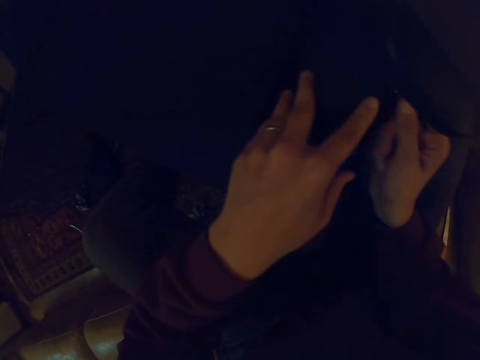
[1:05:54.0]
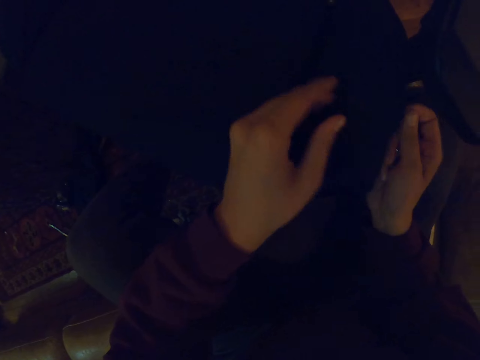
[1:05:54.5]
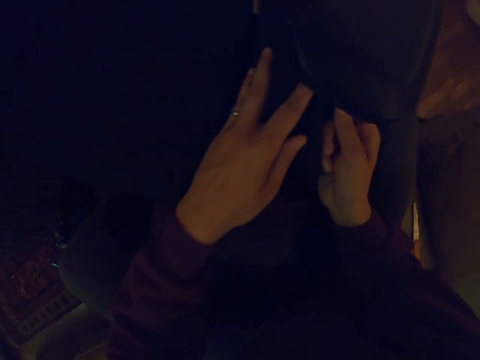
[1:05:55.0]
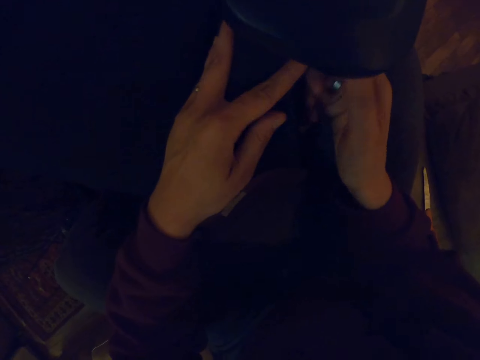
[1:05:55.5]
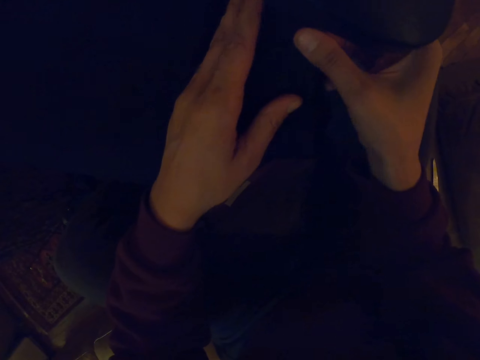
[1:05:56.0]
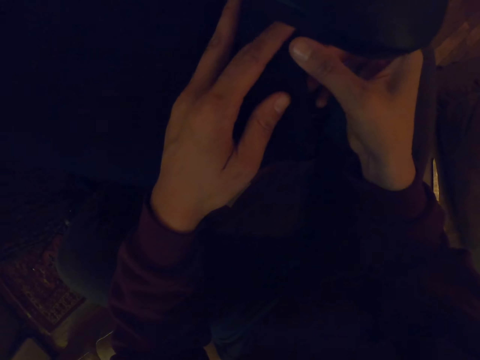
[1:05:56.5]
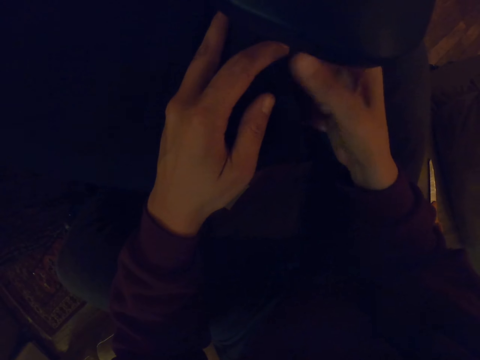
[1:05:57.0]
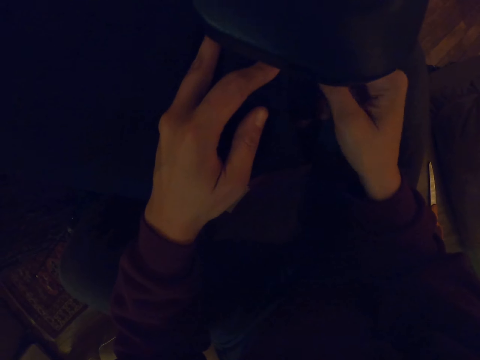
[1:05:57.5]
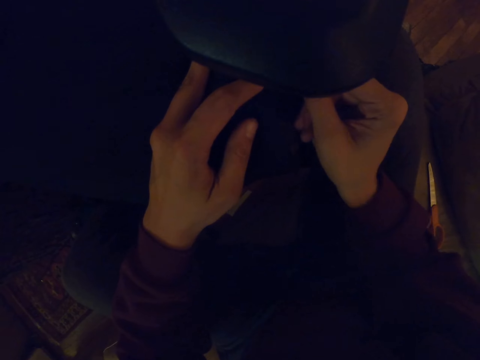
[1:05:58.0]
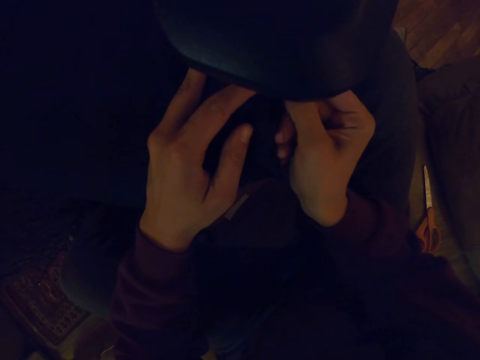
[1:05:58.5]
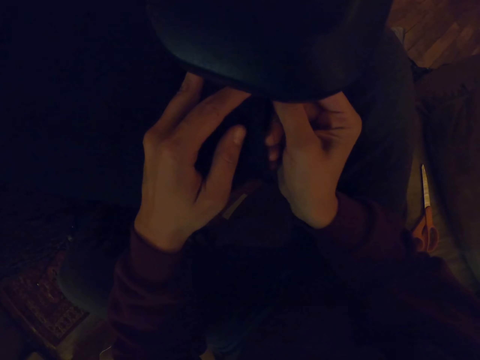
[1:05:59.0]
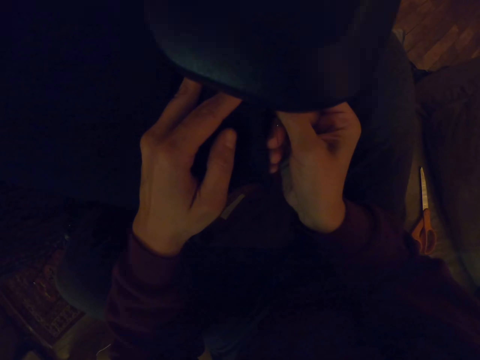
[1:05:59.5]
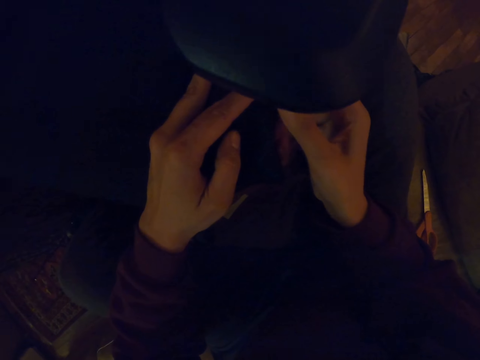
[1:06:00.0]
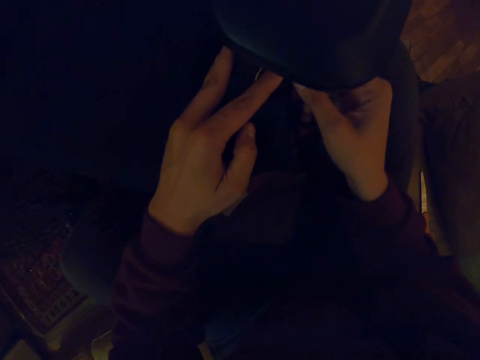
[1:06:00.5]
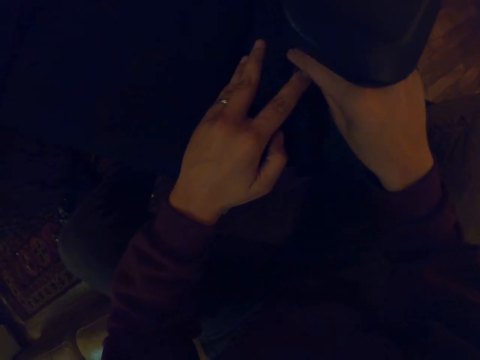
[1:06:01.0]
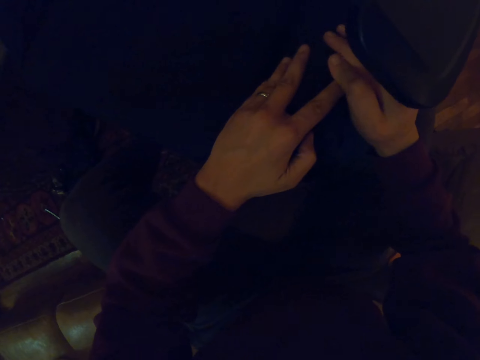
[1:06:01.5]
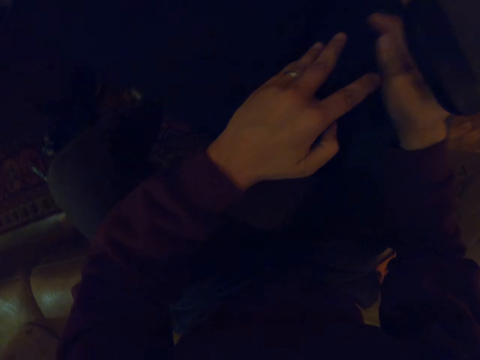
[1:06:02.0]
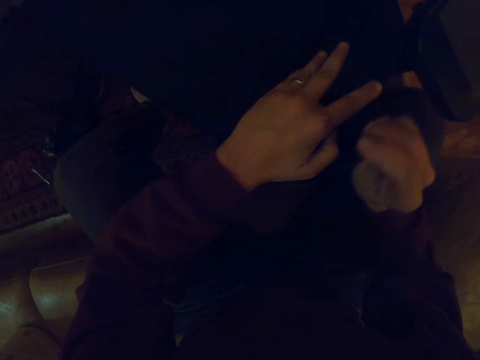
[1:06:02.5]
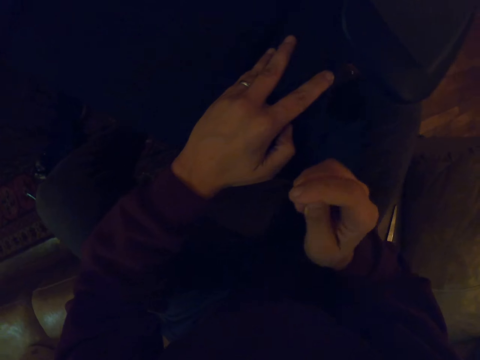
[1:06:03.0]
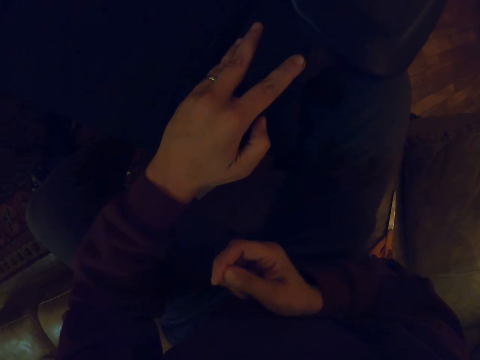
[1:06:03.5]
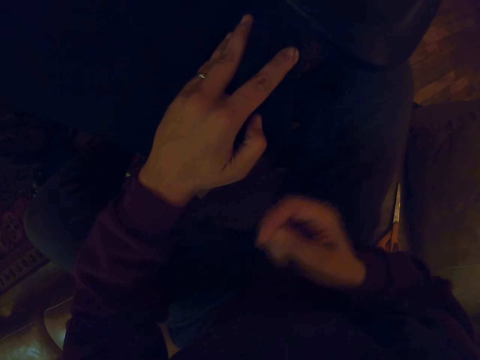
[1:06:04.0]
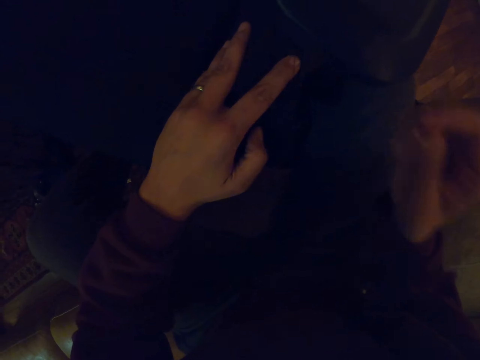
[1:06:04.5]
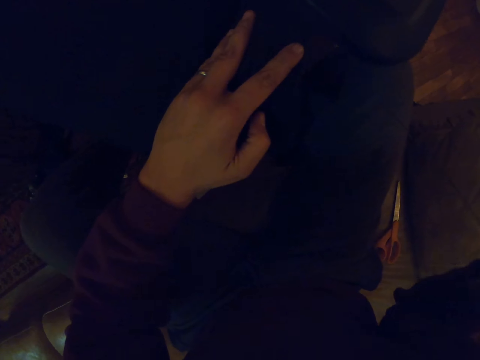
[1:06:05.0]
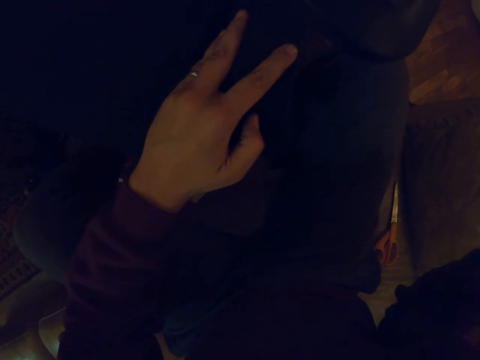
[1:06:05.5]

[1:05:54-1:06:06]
The camera wearer touches the chair with the left hand. They hold the hook with the right hand. They sew the chair with the hook. They pull a thread in the hook.

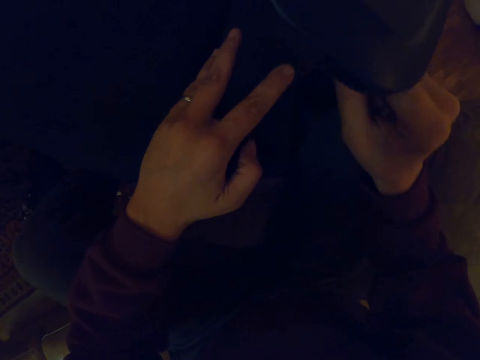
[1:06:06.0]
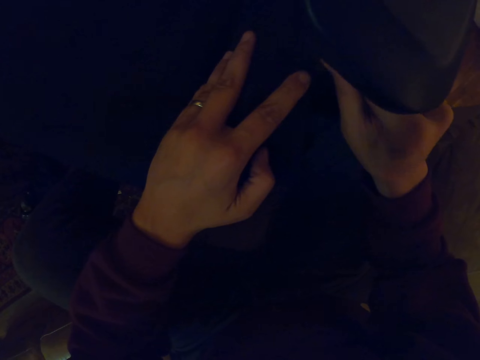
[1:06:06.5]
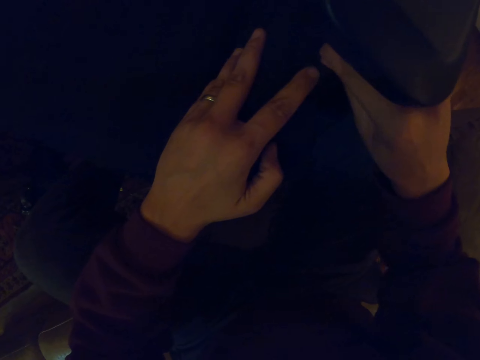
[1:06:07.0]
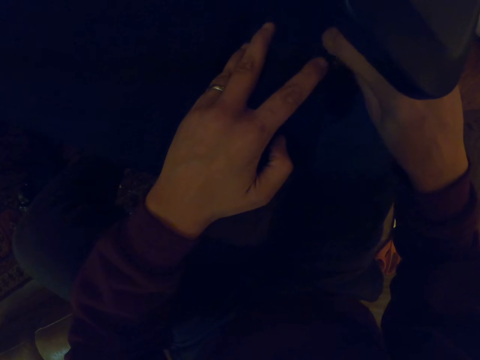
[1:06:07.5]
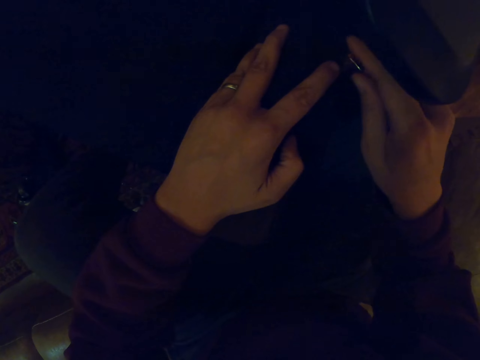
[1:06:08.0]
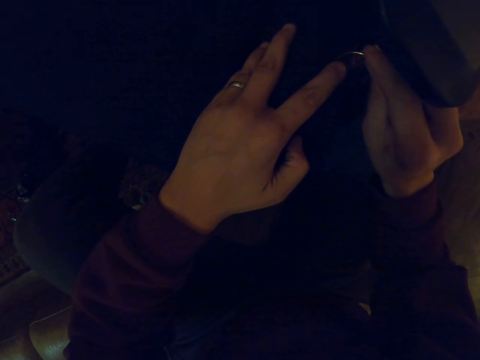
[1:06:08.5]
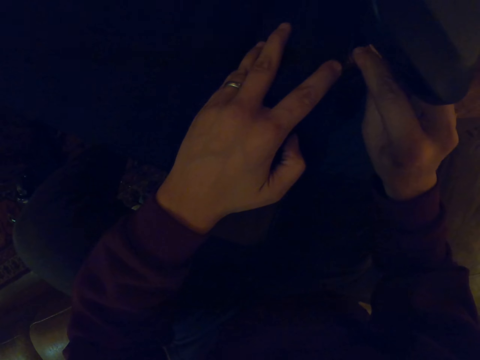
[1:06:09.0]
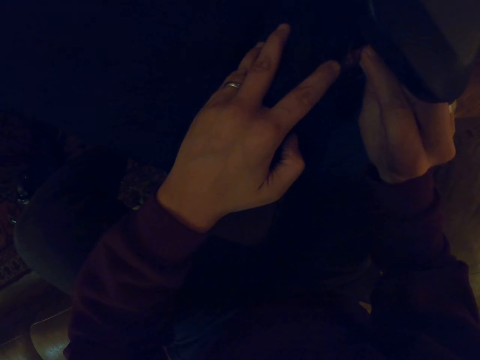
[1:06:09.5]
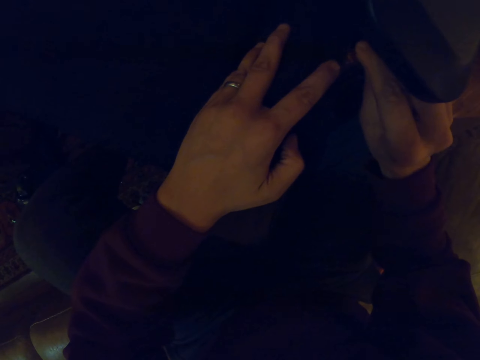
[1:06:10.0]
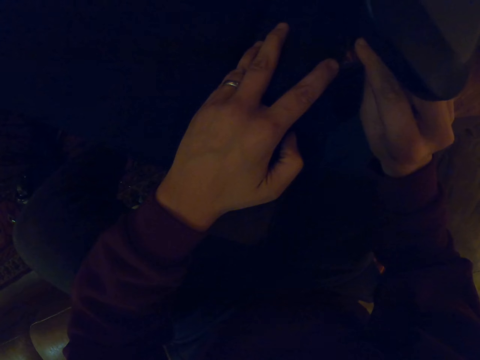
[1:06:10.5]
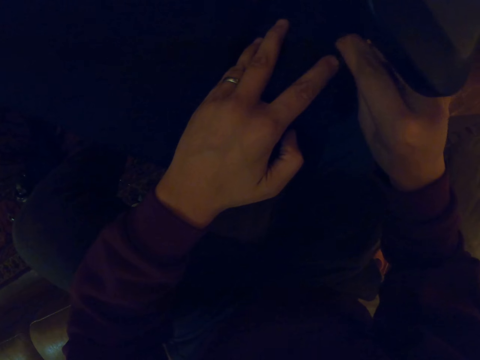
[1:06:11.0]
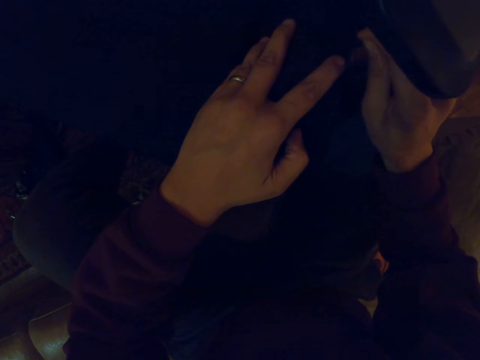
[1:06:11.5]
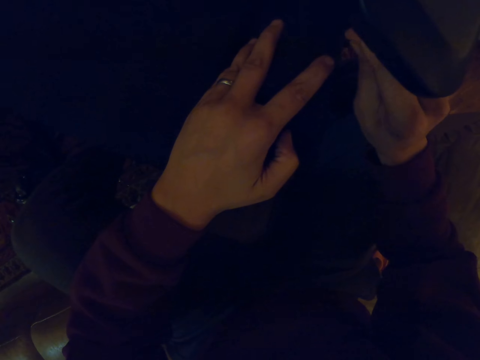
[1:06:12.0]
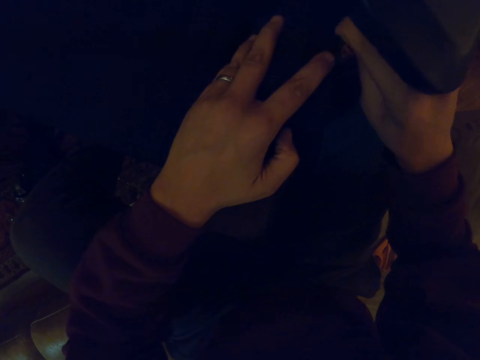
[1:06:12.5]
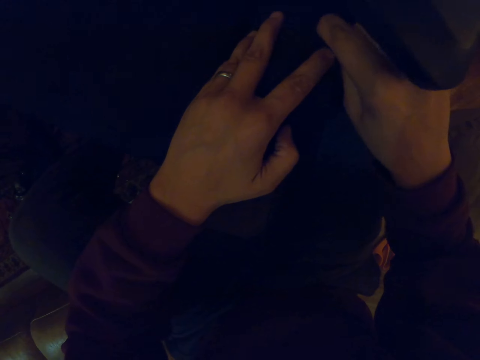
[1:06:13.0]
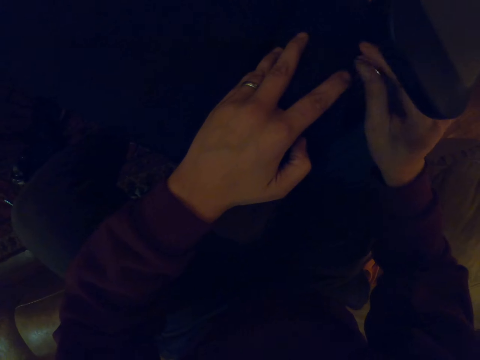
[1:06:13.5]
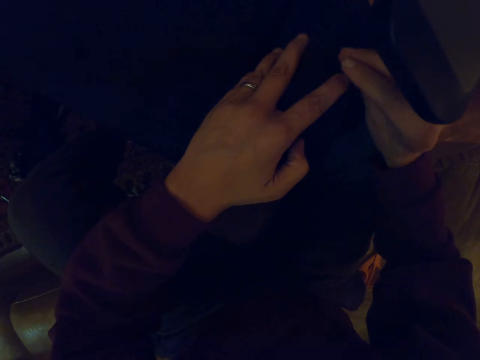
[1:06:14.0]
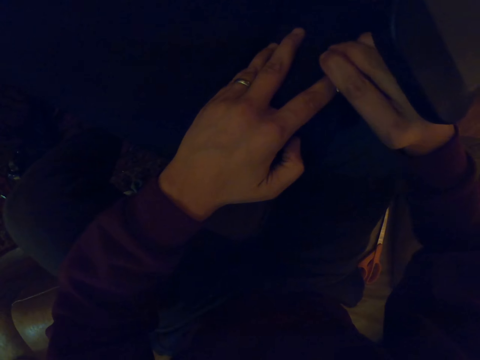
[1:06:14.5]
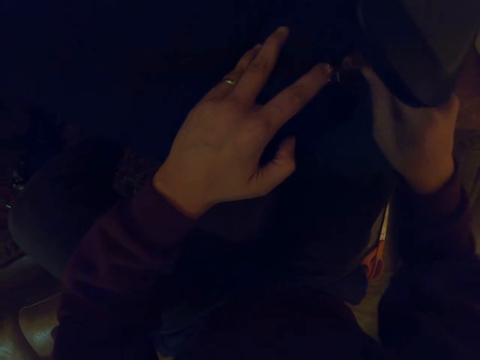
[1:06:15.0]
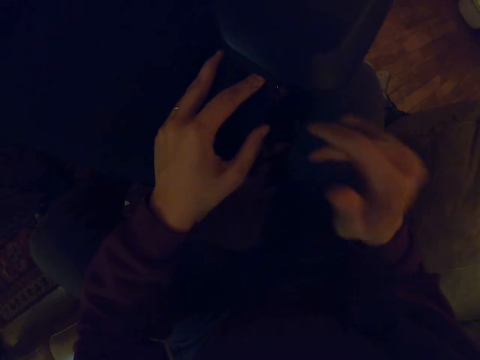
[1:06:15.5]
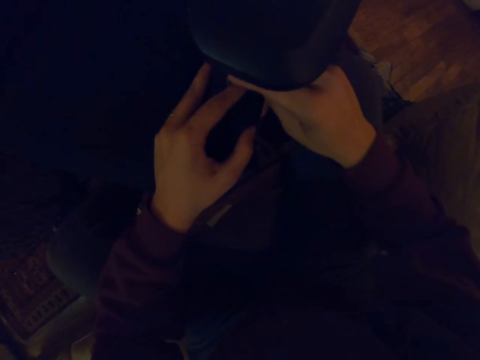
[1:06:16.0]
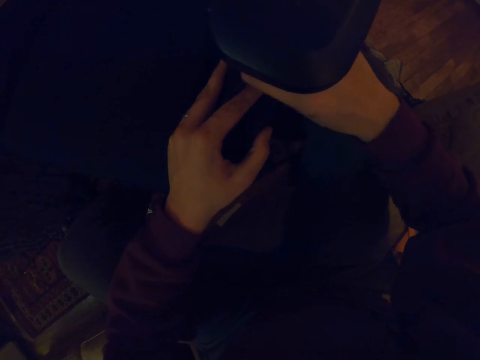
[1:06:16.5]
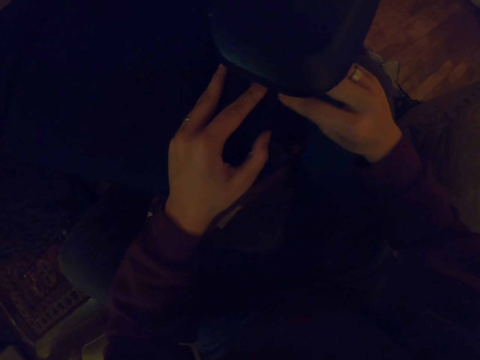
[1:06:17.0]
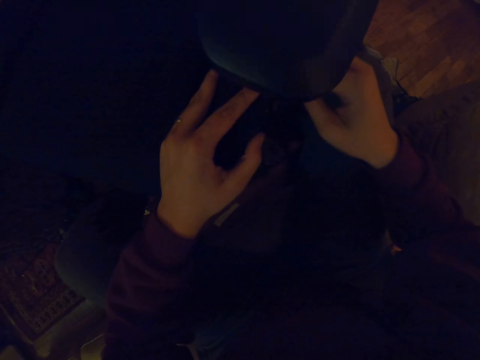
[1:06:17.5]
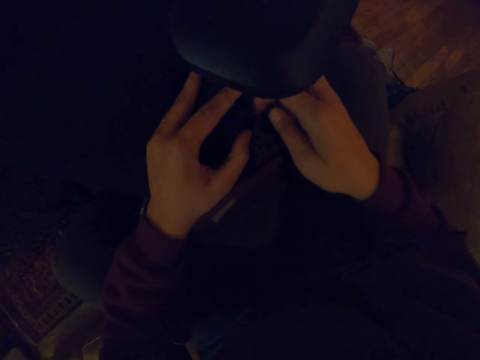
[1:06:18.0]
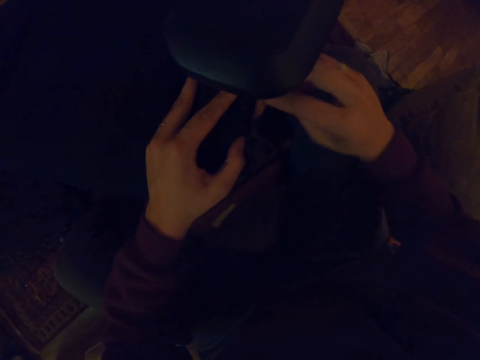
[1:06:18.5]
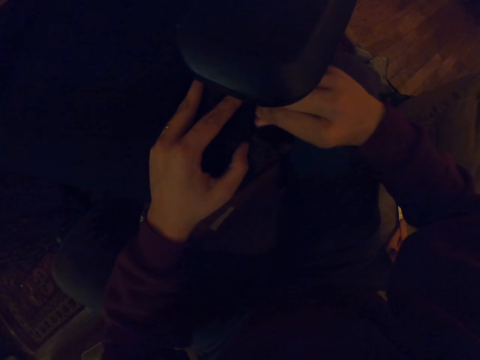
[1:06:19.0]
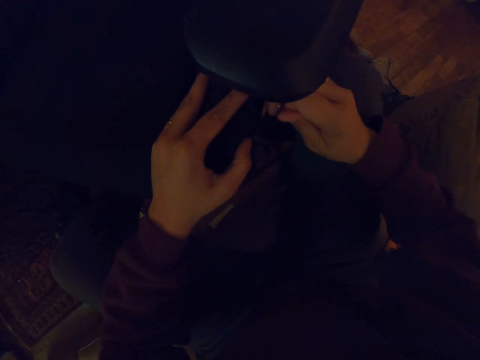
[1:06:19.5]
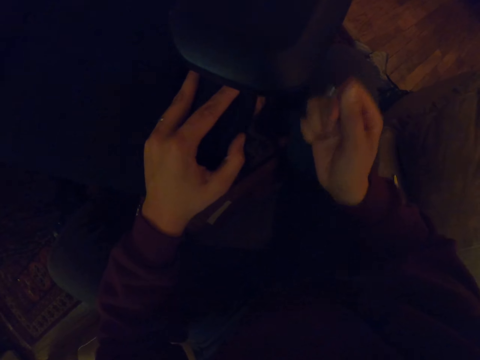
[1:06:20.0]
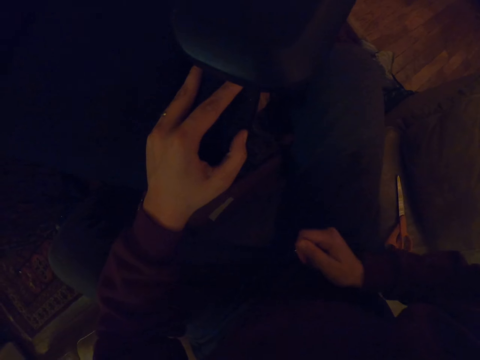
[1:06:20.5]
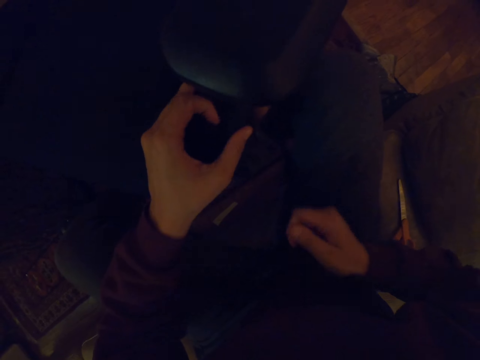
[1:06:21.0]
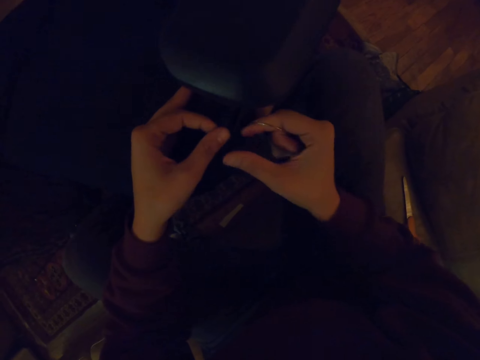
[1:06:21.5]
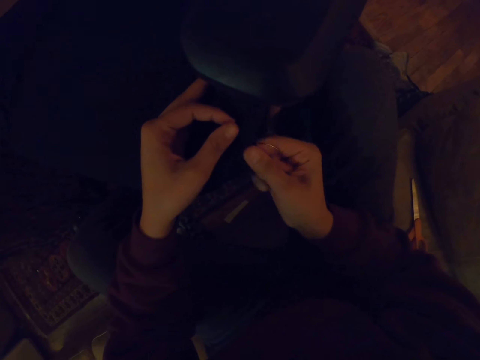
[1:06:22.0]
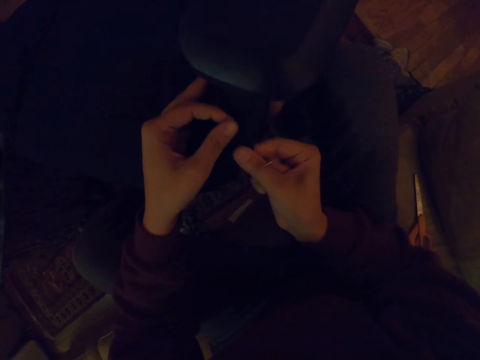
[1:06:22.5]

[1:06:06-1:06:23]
The camera wearer sews the chair with a hook. They insert the thread on the armchair. They sew the chair with the hook repeatedly. They pull the thread in the hook.
